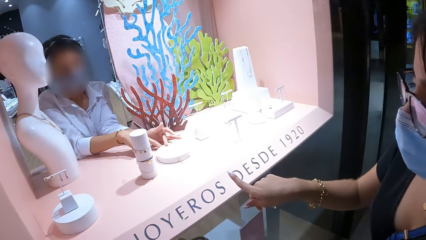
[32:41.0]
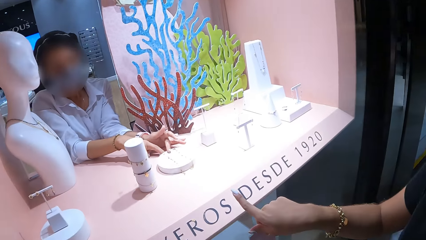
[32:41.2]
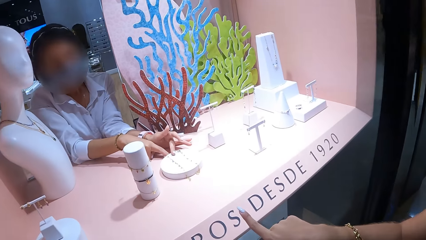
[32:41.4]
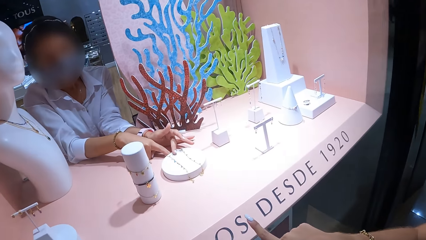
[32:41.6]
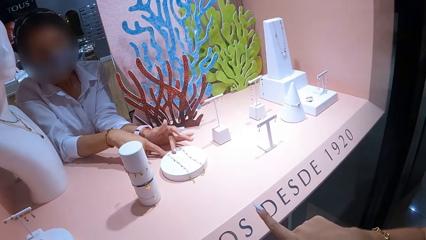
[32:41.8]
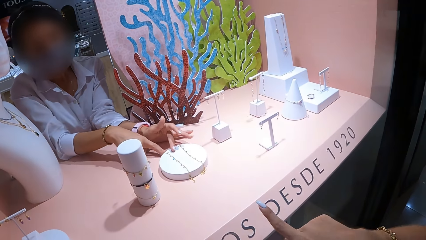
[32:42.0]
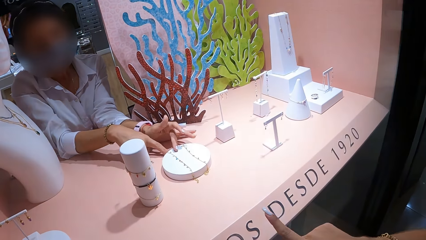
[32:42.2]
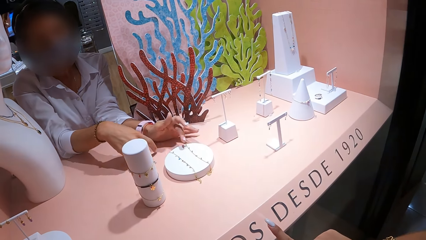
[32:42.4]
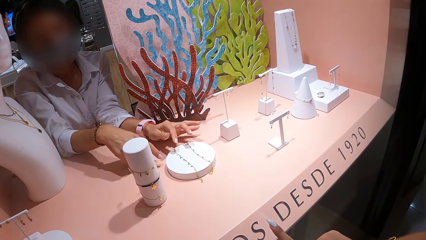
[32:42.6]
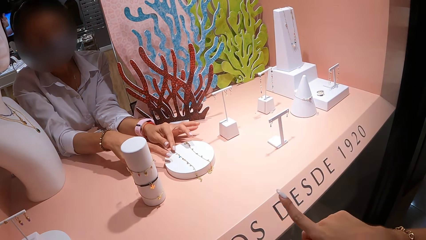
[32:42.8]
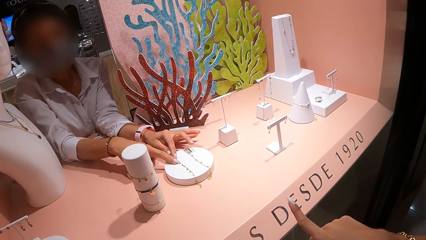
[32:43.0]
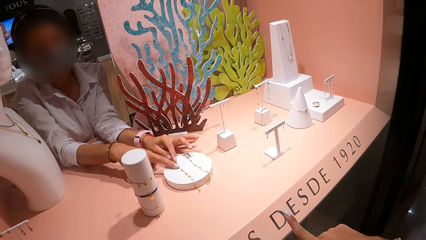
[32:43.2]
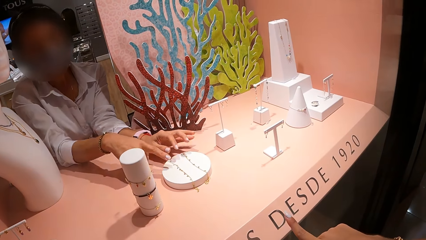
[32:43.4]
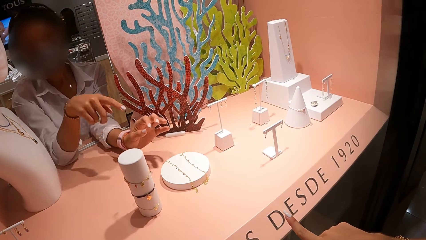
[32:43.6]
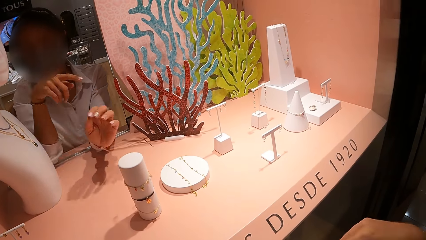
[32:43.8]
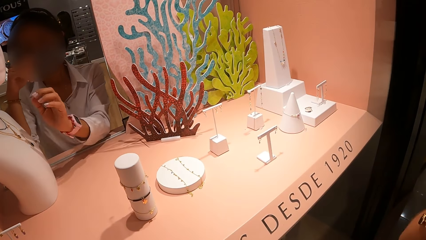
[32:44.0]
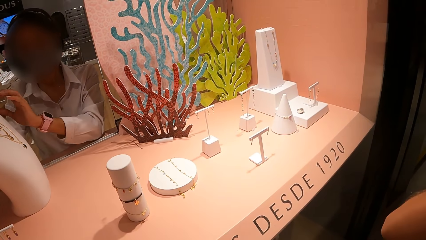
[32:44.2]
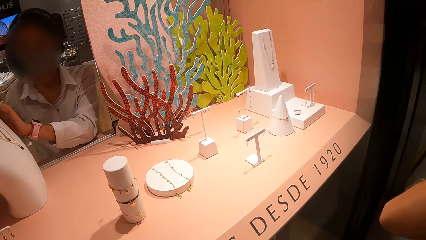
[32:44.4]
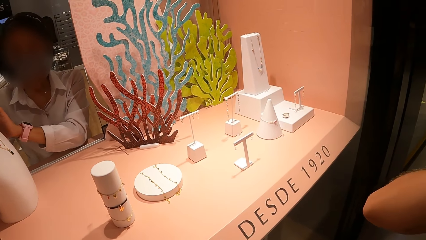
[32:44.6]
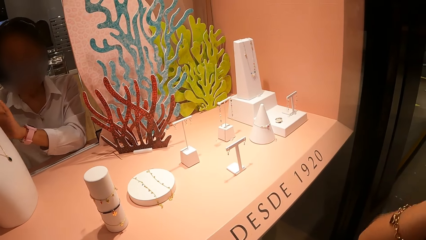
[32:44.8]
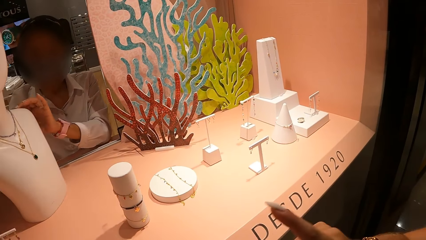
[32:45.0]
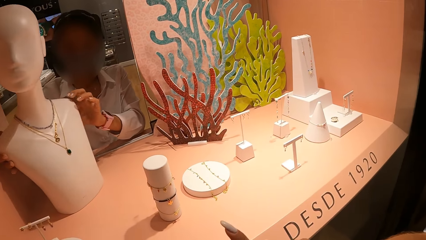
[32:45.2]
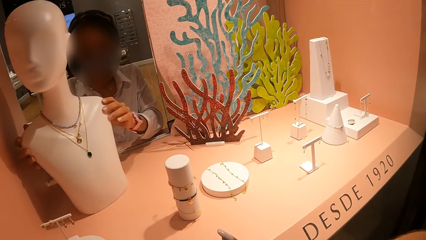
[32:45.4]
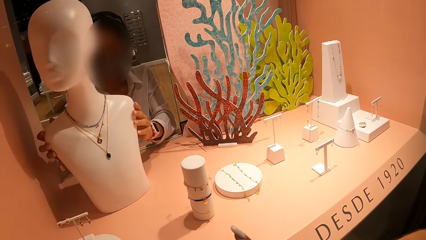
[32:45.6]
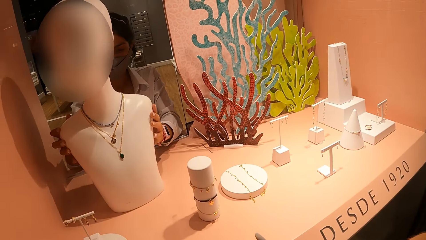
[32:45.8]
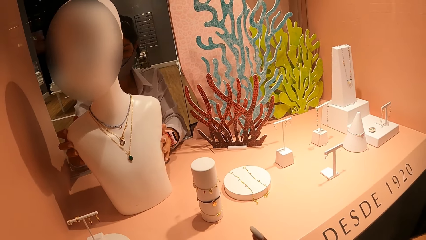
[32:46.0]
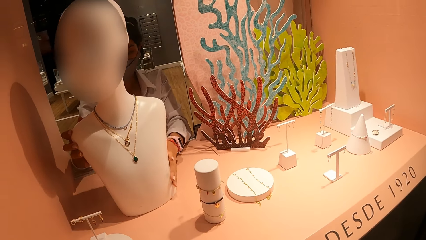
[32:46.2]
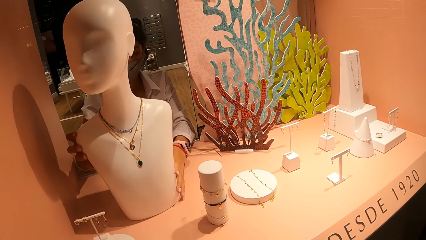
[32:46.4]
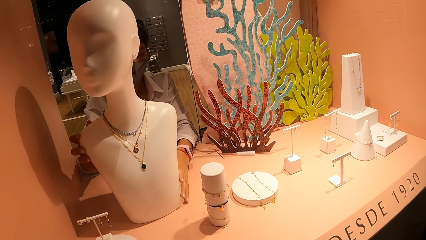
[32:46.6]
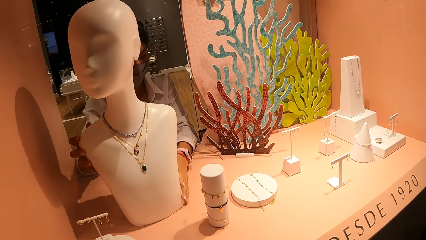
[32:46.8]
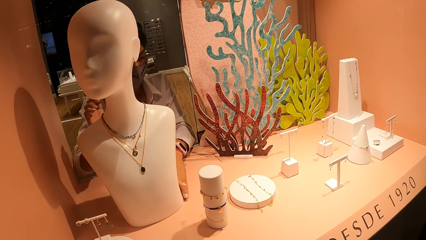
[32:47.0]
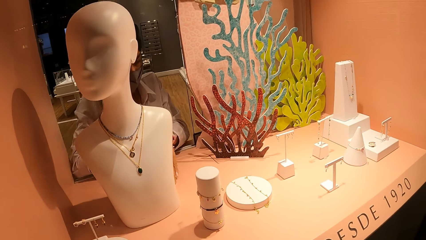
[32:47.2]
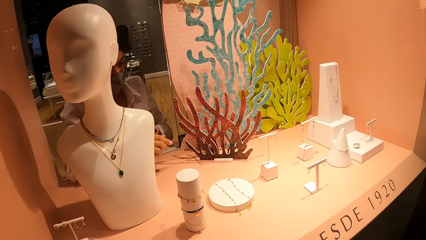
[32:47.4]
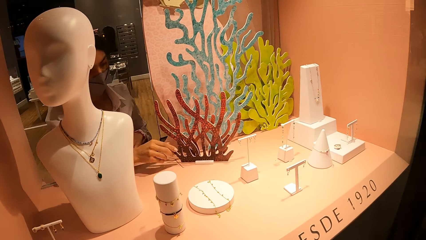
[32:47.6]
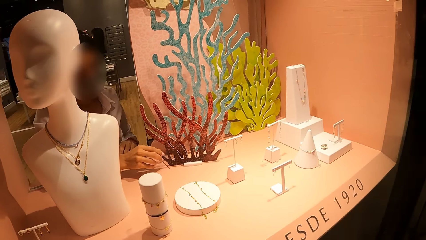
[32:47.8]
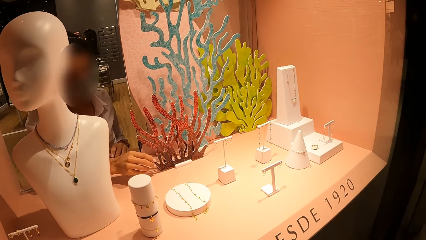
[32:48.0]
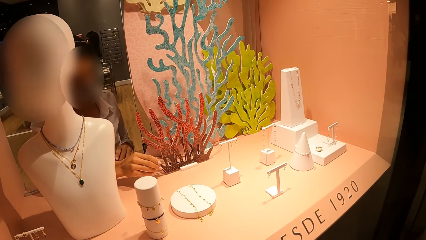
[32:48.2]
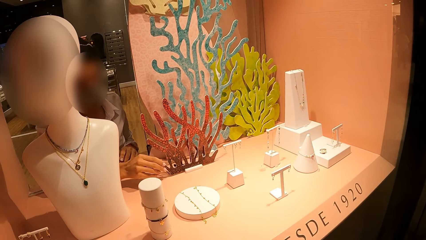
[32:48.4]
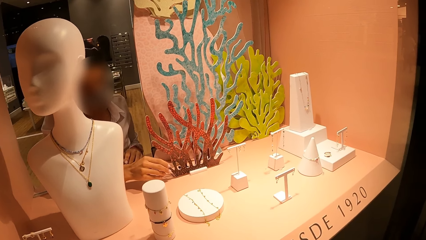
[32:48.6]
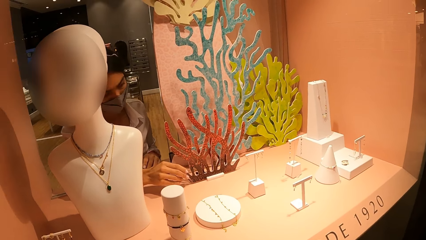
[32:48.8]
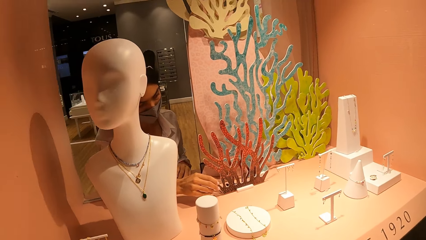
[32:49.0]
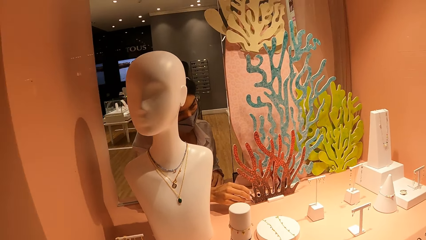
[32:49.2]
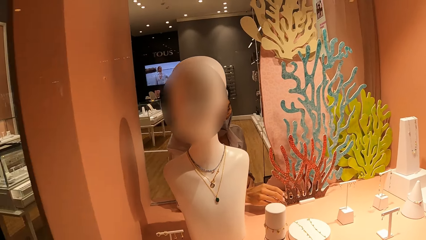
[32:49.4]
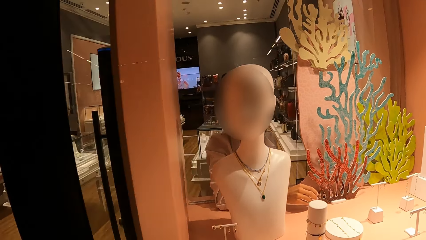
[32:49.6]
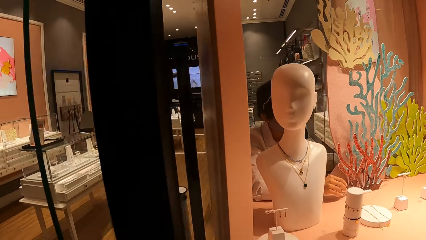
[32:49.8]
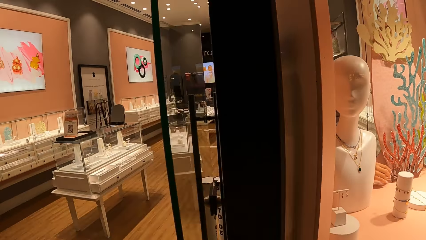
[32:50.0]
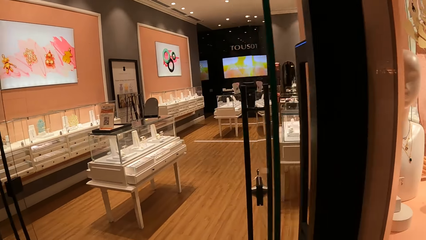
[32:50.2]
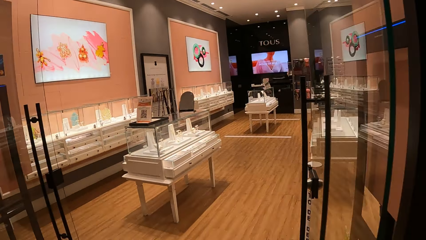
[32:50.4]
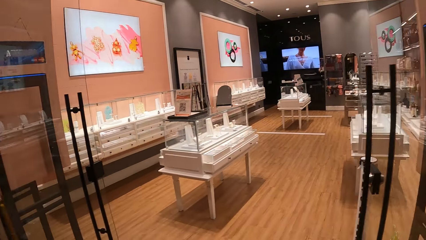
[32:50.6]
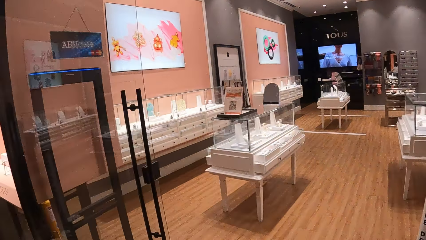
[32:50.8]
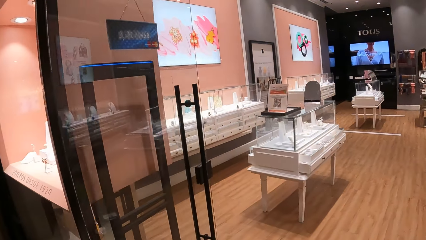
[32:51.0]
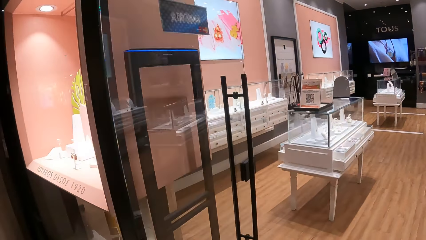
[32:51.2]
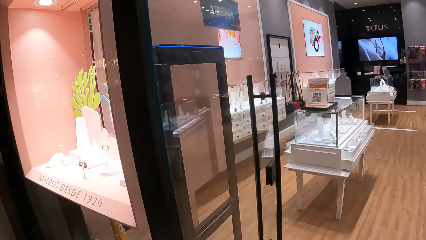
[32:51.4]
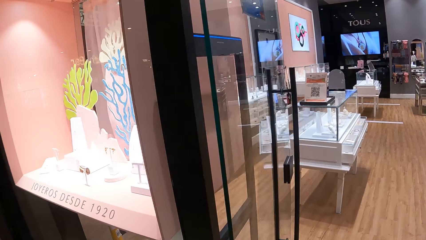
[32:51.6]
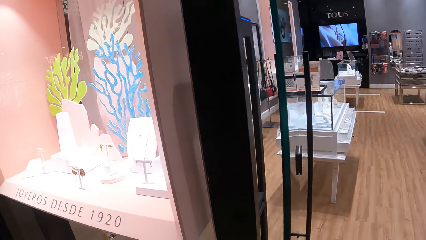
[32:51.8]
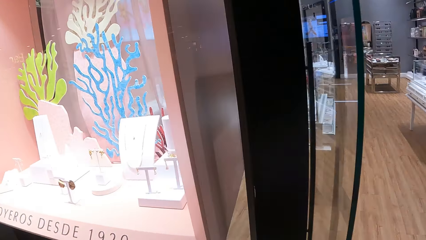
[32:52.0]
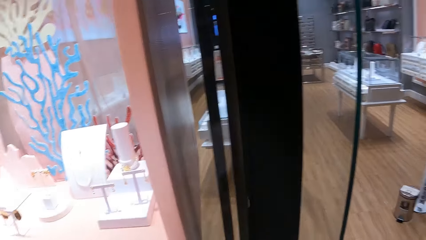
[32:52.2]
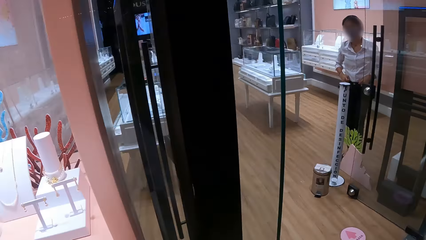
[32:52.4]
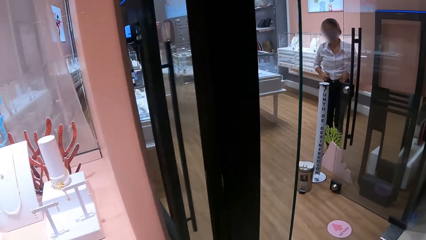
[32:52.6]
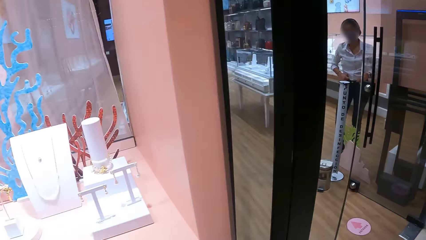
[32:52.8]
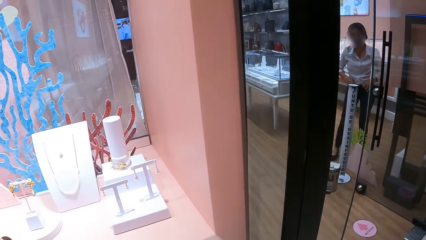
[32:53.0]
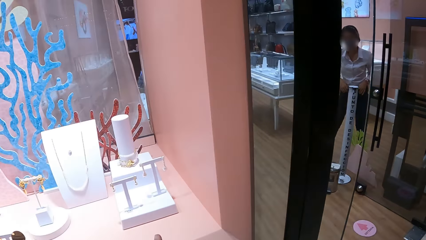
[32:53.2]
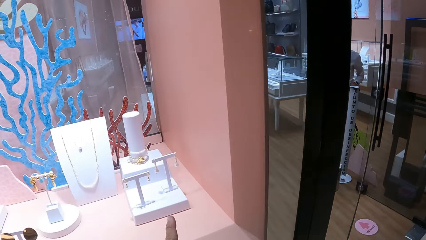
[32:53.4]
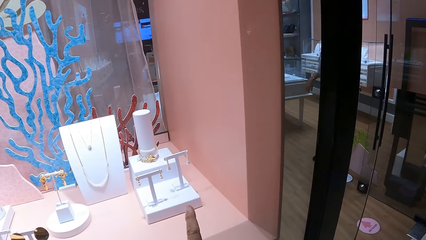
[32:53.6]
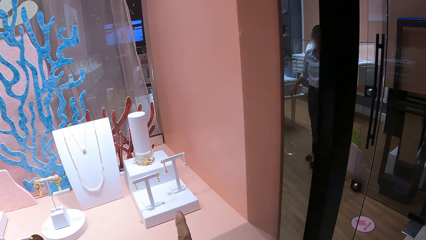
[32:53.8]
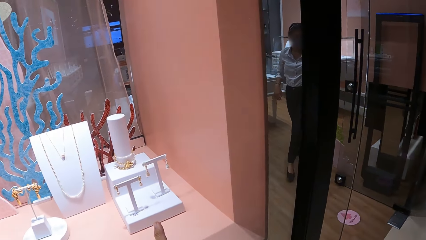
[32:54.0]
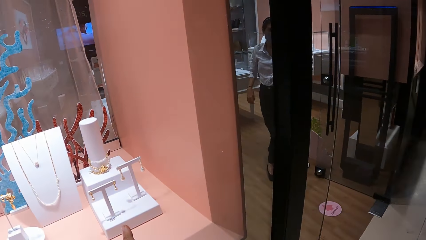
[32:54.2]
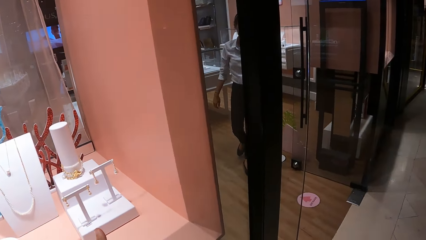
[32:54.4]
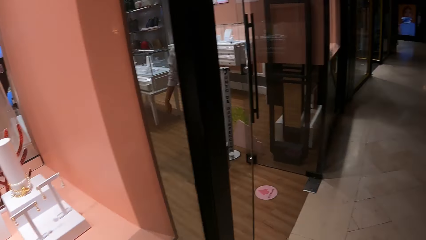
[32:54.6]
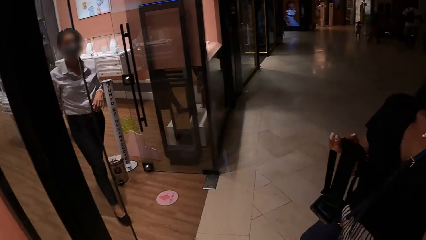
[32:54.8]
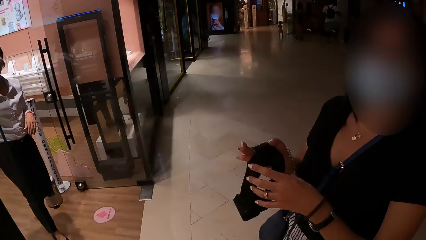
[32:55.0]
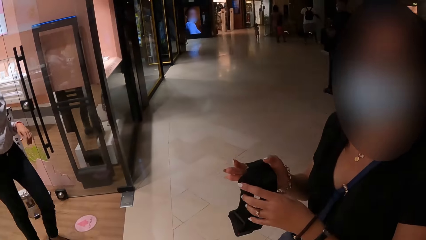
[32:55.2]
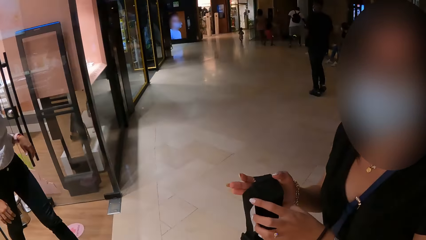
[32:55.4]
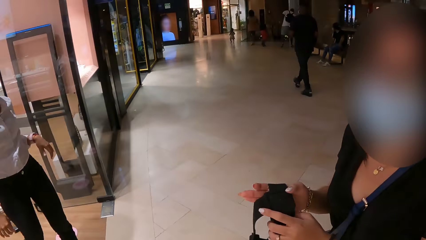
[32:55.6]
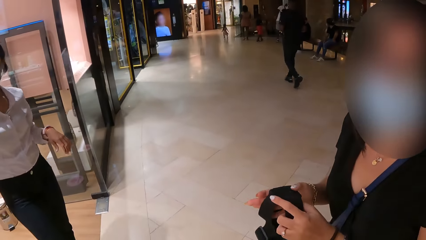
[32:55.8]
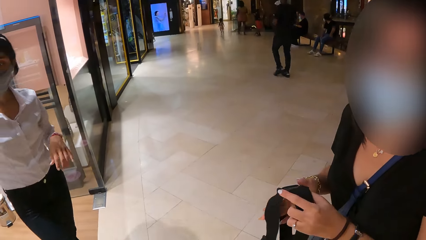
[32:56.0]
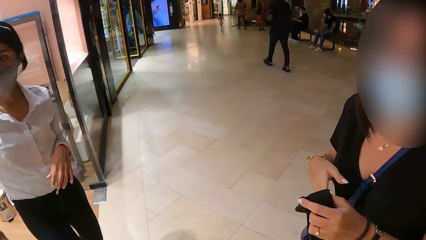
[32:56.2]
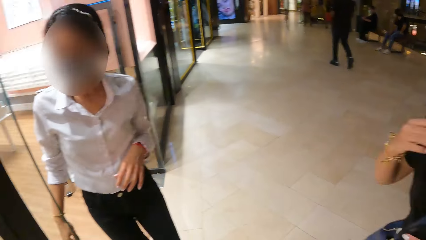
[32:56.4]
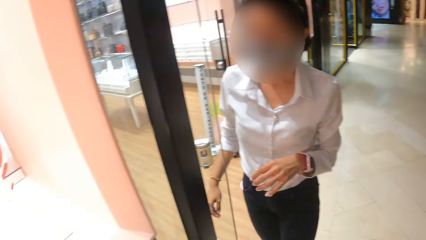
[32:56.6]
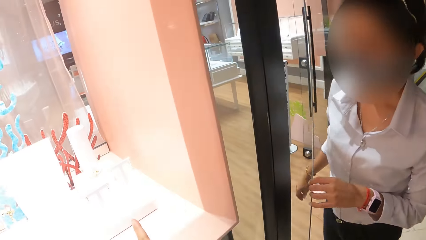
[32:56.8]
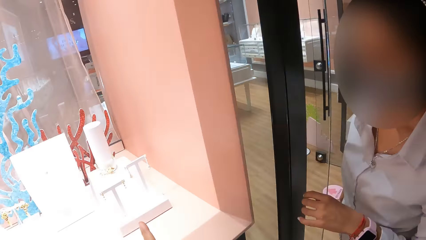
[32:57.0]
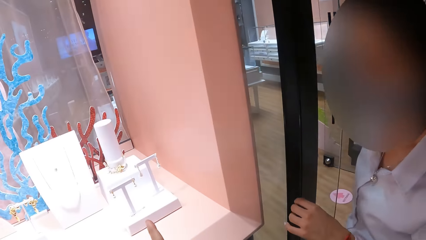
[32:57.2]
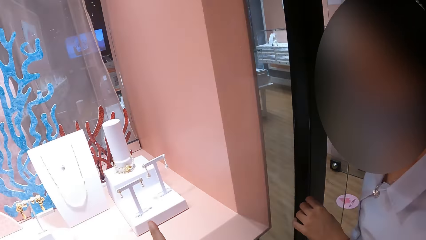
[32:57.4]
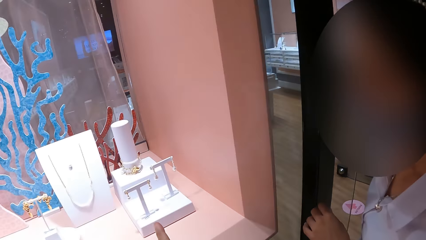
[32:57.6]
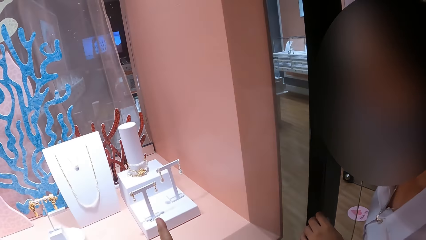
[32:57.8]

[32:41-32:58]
The camera wearer looks closer at the jewelries. A man points at the chains. Another man adjusts the mannequin. The camera wearer looks around. They walk around the room. The other man walks around the room. The camera wearer looks around the room.
